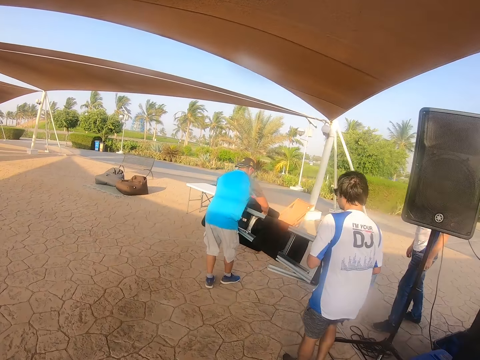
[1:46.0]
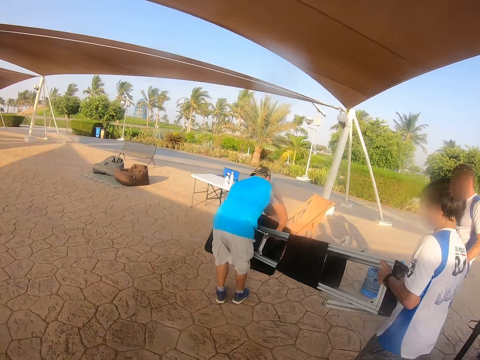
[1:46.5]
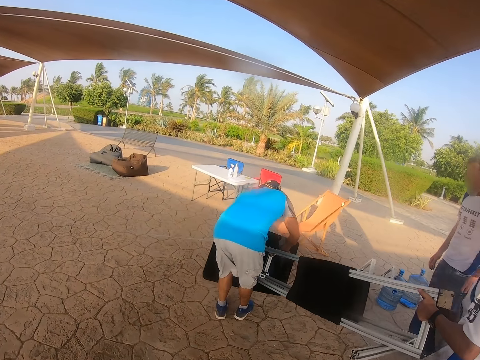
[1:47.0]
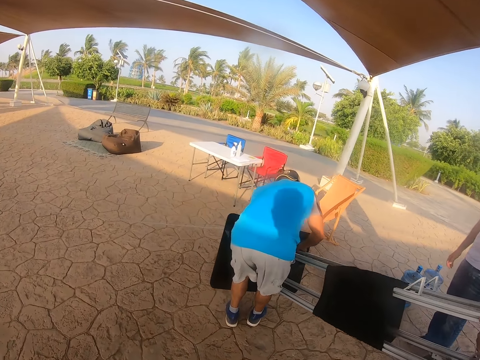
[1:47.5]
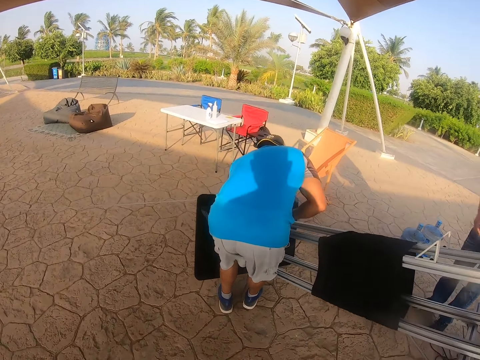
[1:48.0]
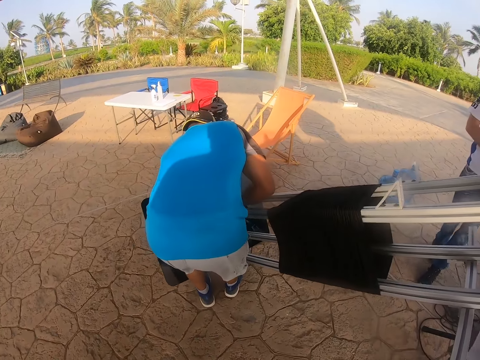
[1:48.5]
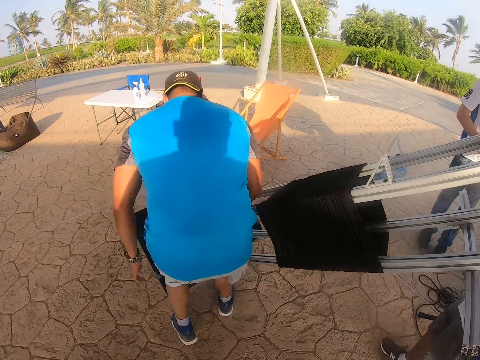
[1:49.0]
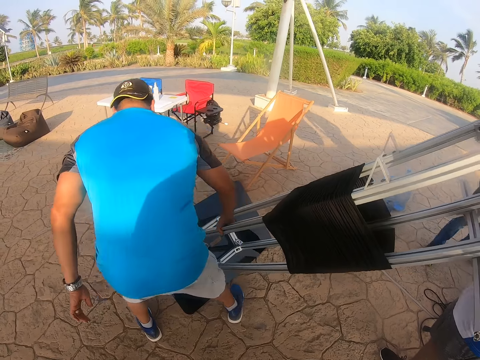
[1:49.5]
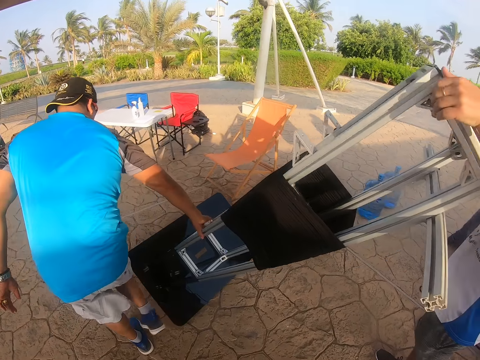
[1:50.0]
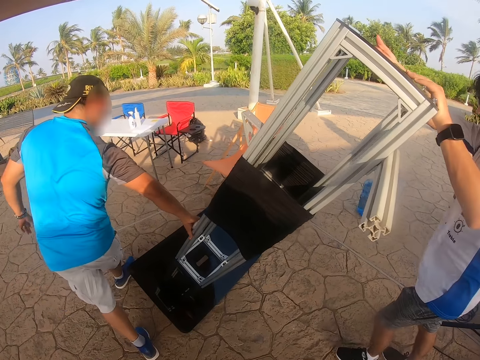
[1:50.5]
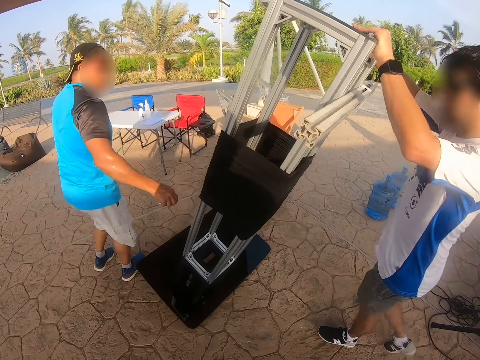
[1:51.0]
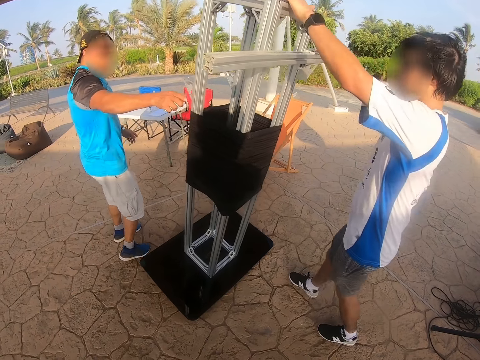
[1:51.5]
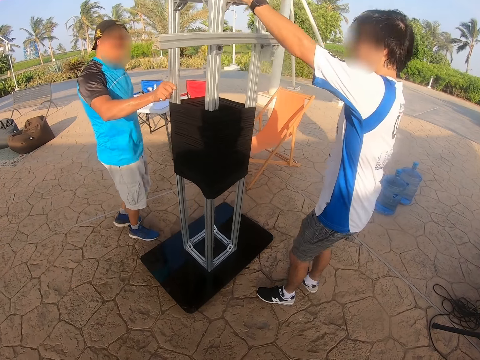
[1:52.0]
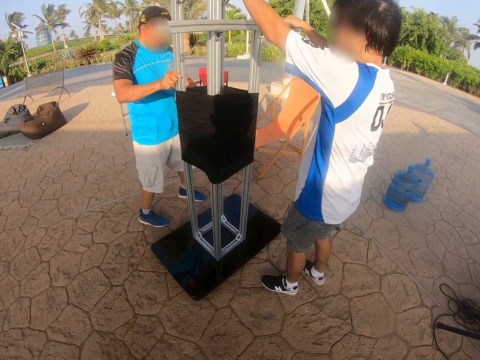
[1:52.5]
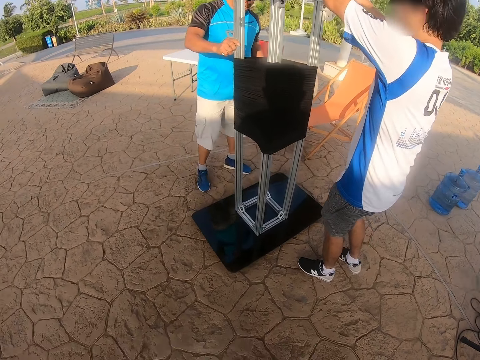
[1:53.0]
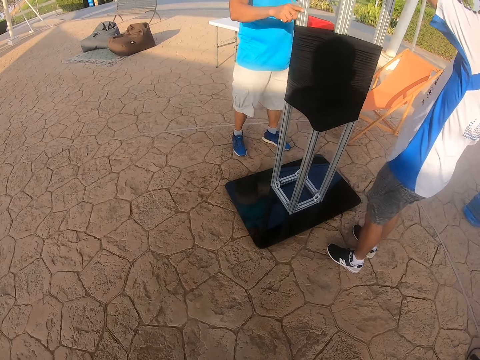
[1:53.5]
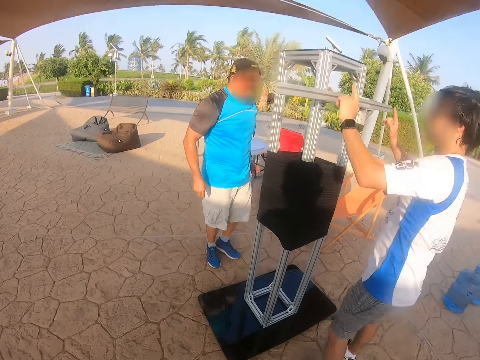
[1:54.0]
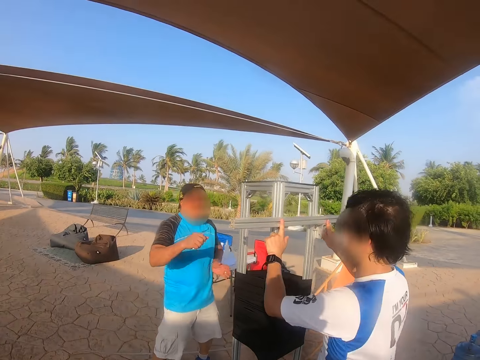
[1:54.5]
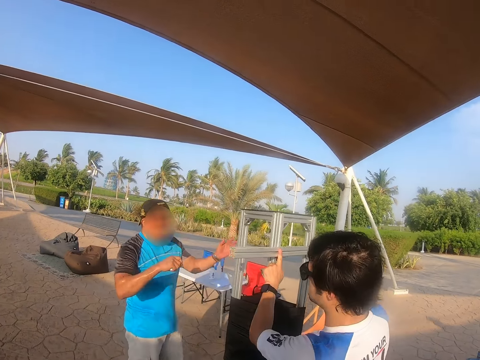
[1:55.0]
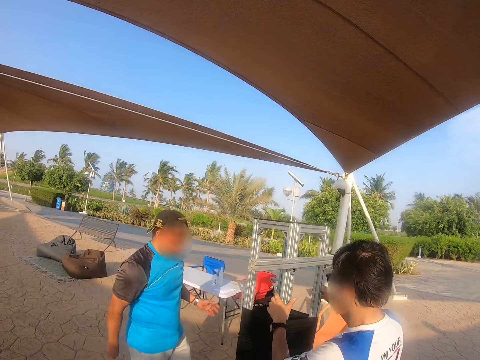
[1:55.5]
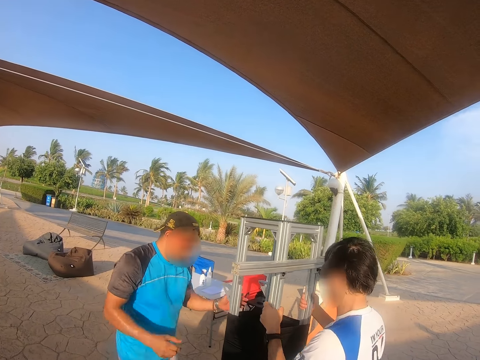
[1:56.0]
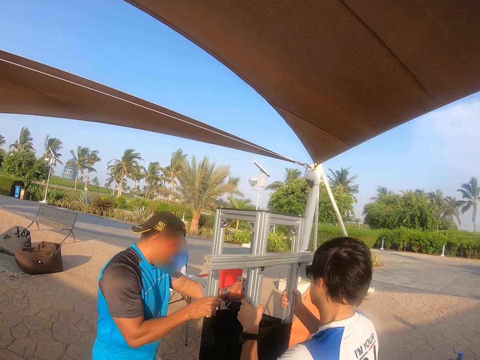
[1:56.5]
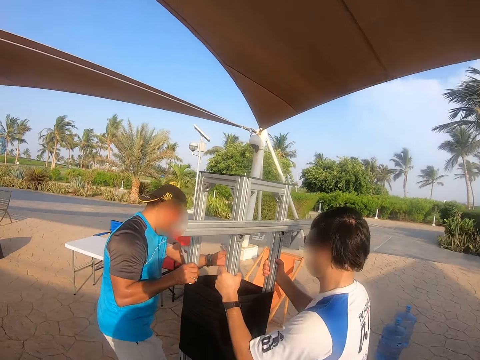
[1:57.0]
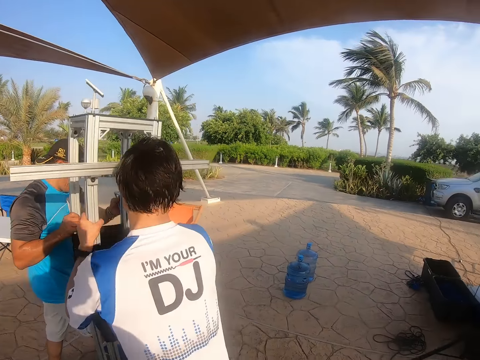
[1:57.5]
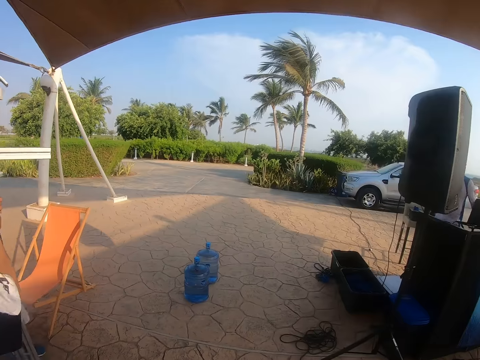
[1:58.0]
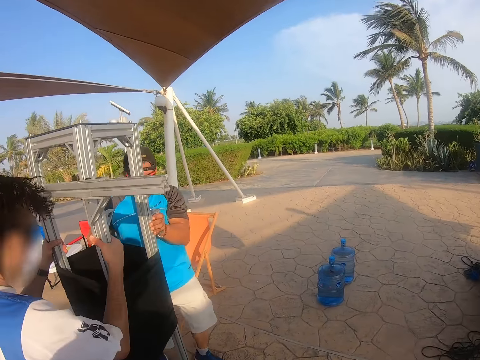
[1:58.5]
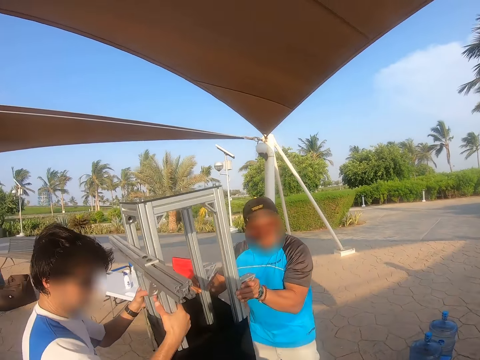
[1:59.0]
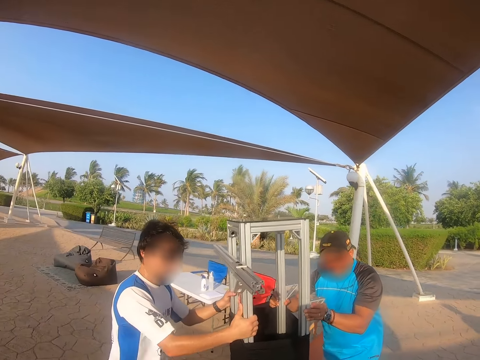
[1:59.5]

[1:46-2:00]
A man puts the speaker stand down. Another man puts the speaker stand down. The other man holds something. The other man interacts with the first man. The camera wearer looks at something. The first man pushes the speaker stand. The other man pushes the speaker stand.

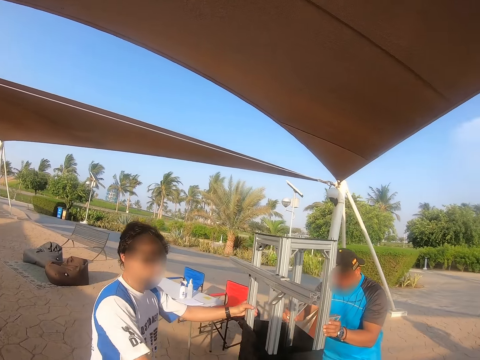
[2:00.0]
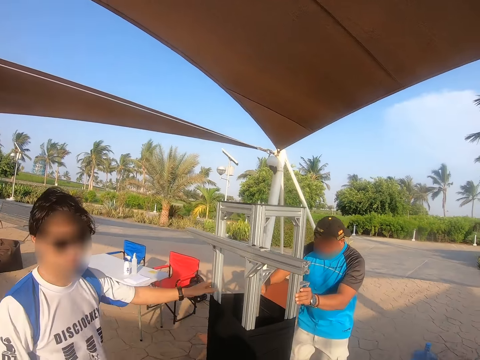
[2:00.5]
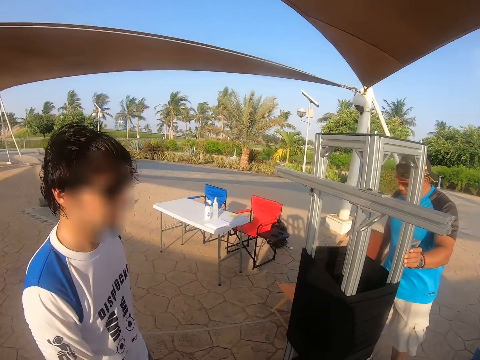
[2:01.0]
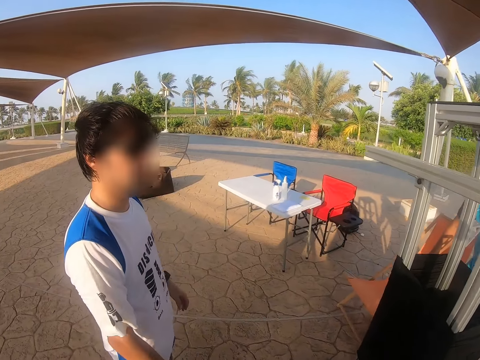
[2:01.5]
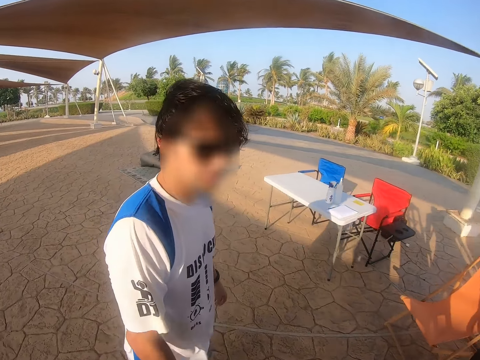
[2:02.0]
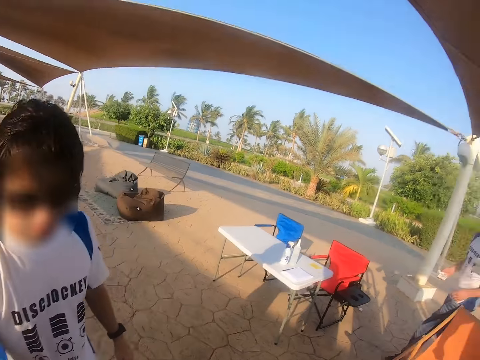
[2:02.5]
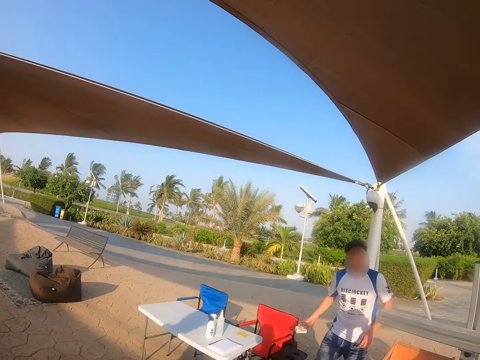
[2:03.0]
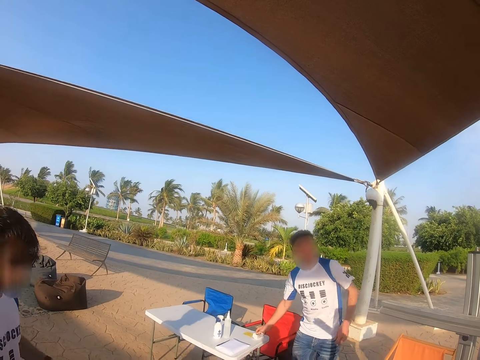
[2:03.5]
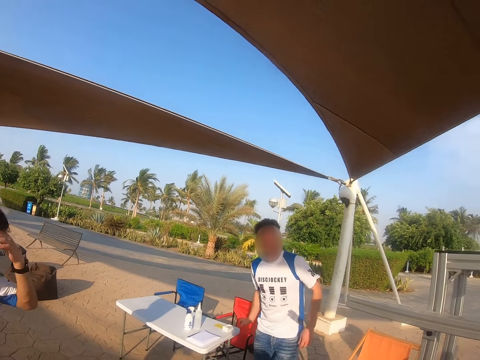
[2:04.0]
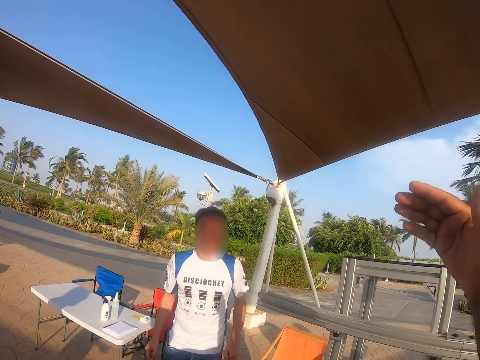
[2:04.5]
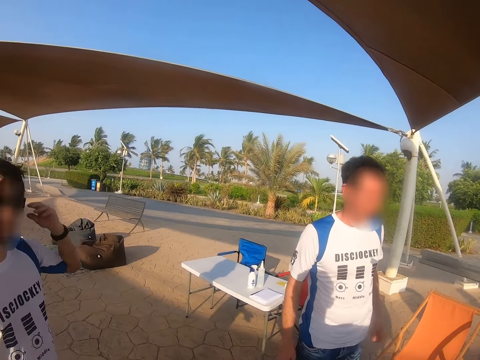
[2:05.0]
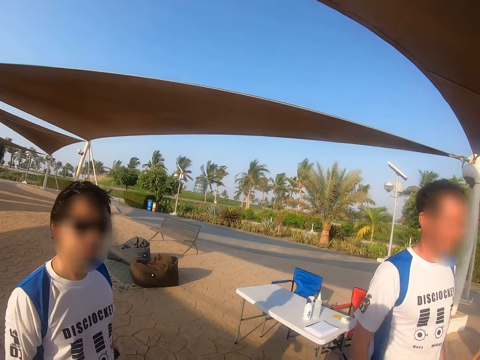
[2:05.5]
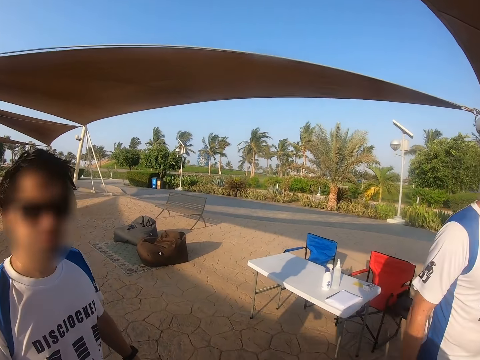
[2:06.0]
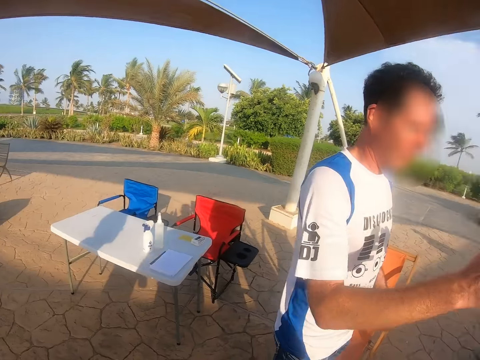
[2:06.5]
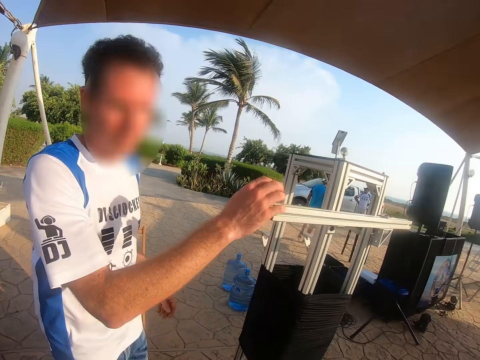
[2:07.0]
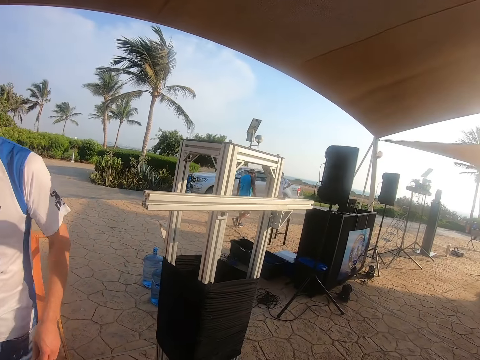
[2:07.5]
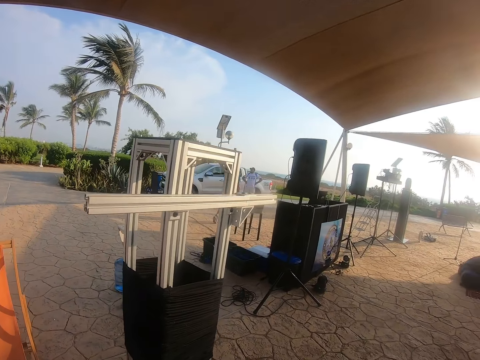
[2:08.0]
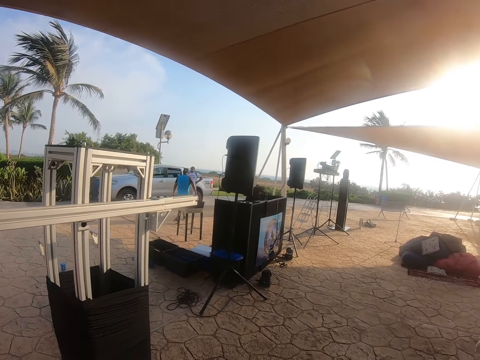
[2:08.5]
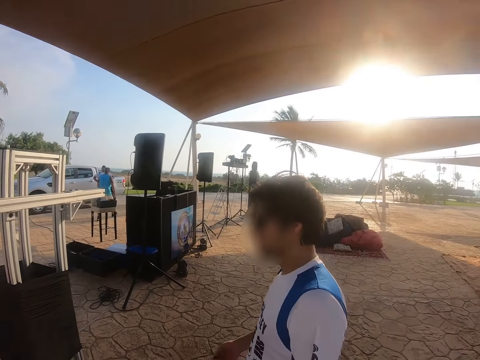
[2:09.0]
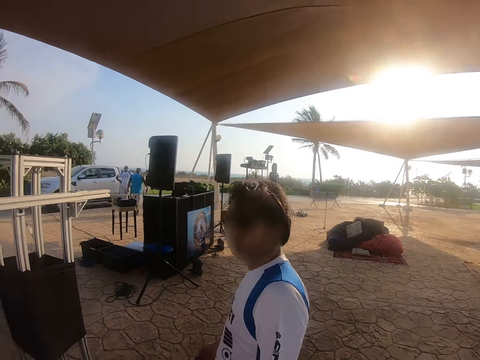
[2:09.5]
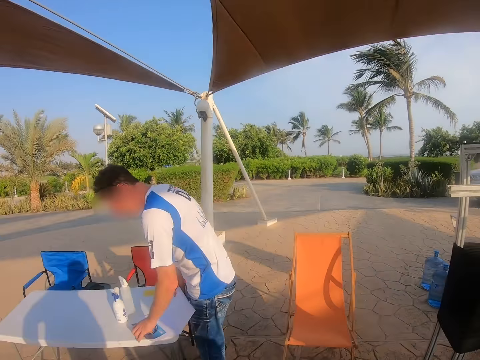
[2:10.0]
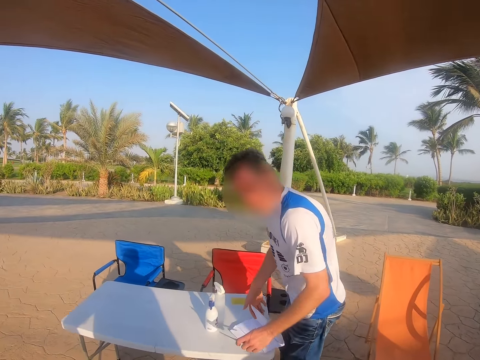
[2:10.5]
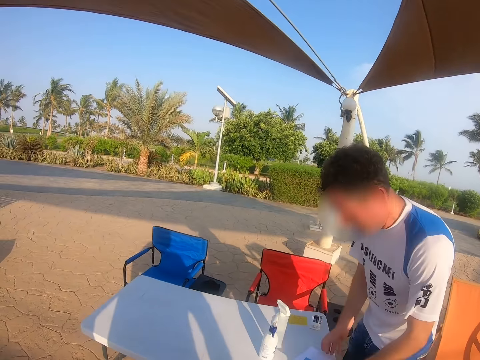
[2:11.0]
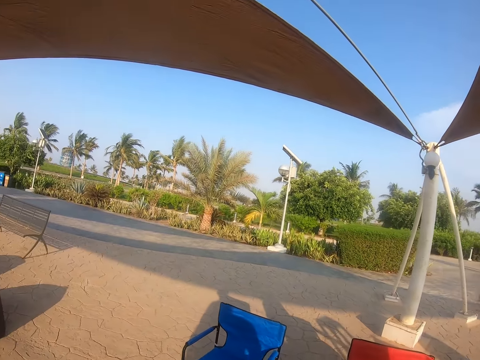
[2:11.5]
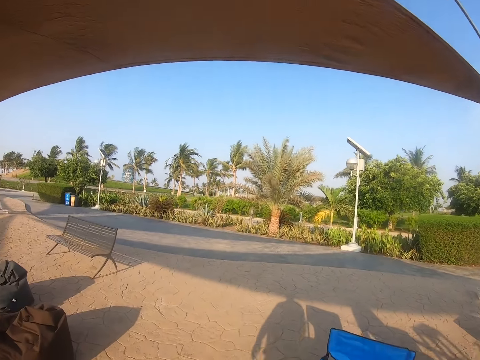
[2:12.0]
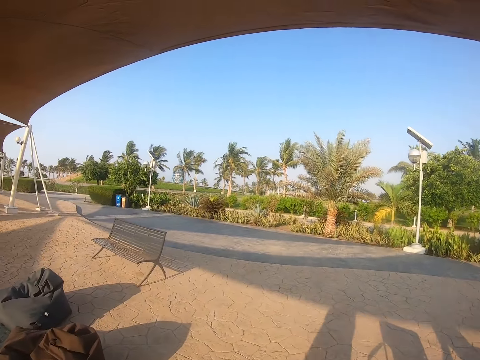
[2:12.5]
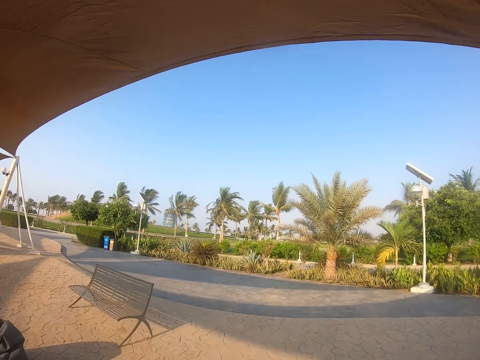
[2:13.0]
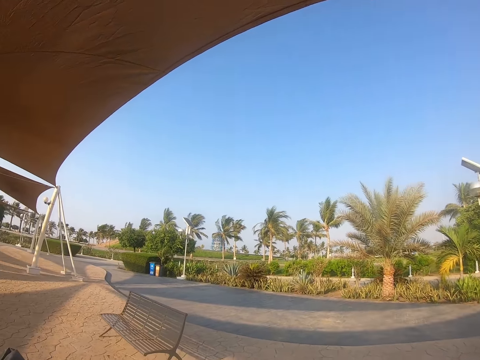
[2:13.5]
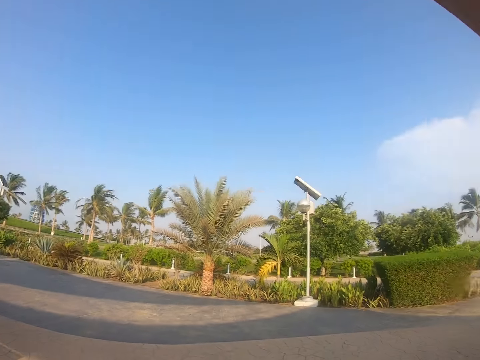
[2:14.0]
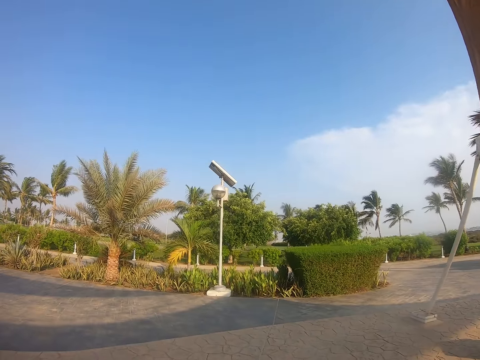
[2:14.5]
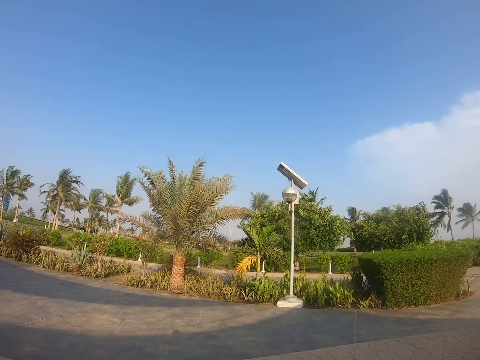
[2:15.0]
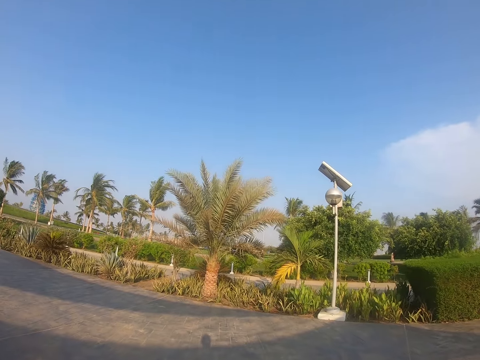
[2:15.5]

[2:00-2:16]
A man moves backward. Another man walks towards the table. The camera wearer looks around the tent. The other man picks up something. The other man walks. The camera wearer looks around the pathway. They walk around the pathway on the compound. They look around the pathway.
